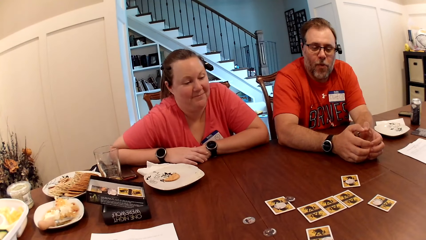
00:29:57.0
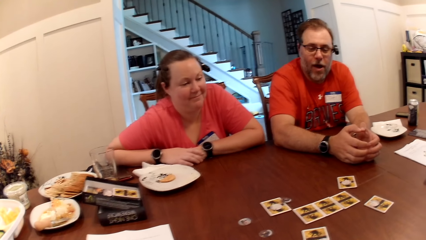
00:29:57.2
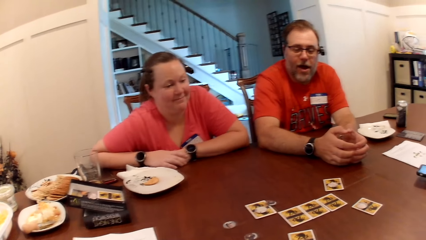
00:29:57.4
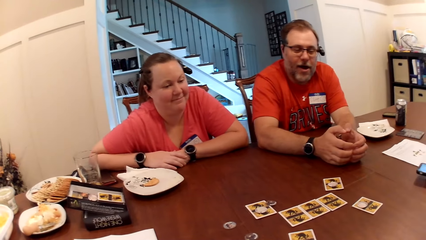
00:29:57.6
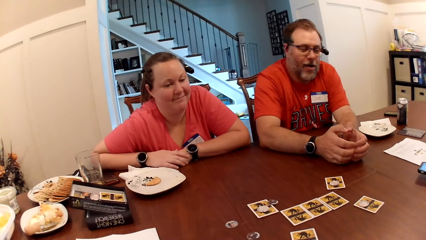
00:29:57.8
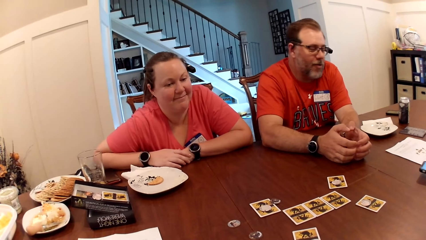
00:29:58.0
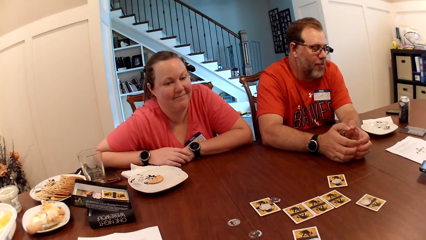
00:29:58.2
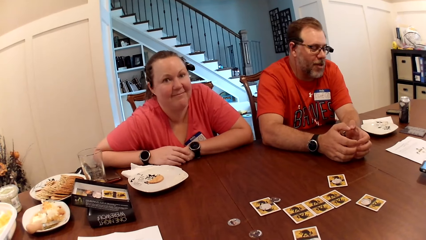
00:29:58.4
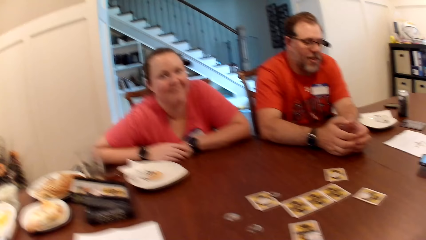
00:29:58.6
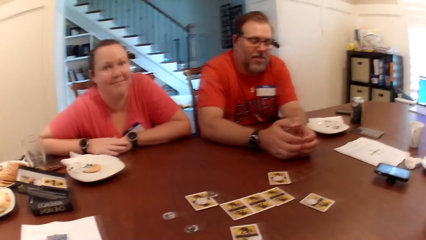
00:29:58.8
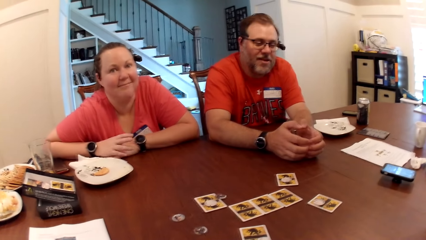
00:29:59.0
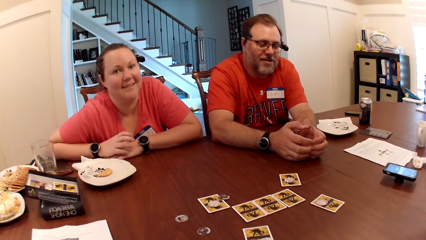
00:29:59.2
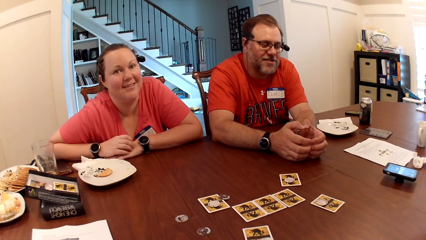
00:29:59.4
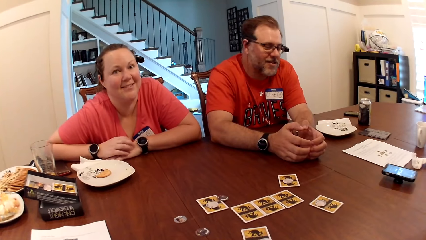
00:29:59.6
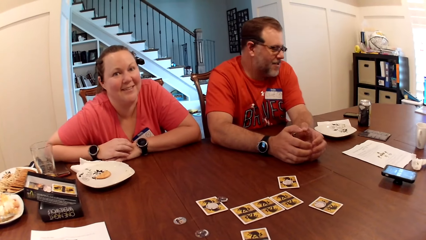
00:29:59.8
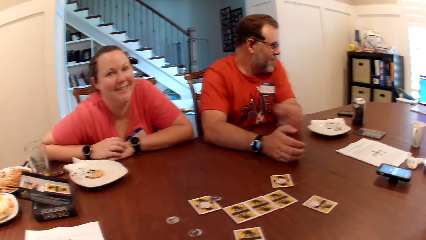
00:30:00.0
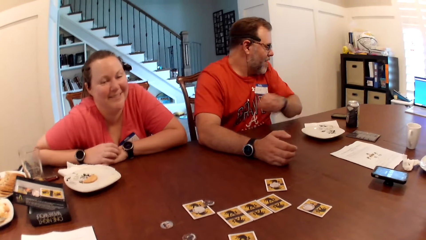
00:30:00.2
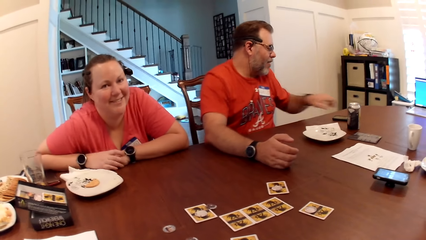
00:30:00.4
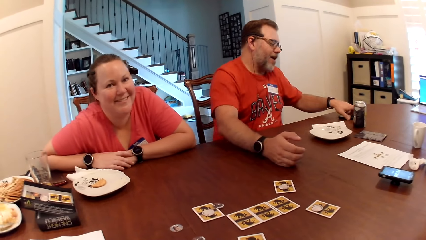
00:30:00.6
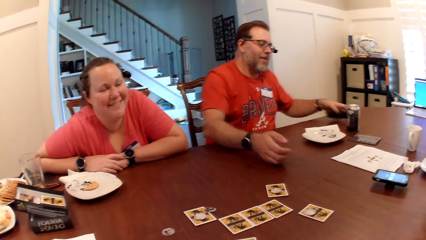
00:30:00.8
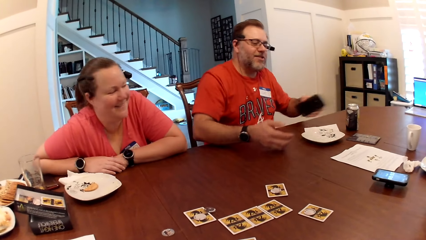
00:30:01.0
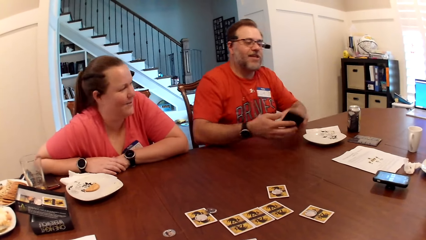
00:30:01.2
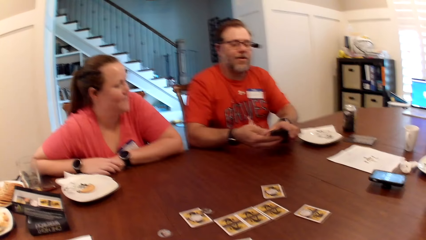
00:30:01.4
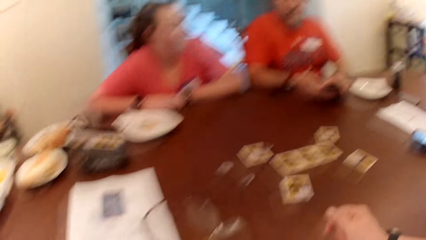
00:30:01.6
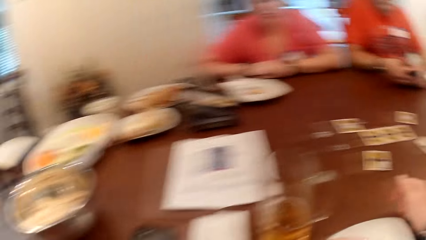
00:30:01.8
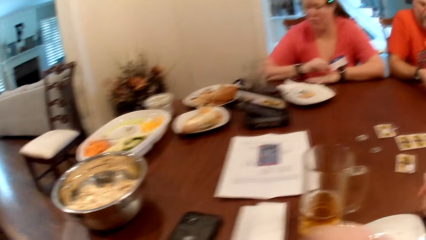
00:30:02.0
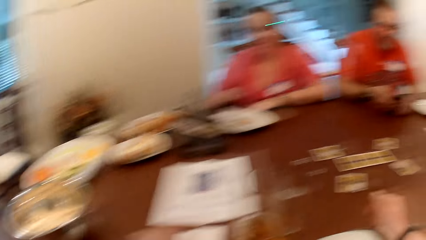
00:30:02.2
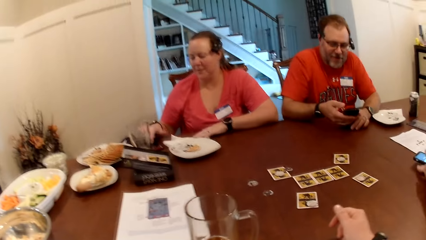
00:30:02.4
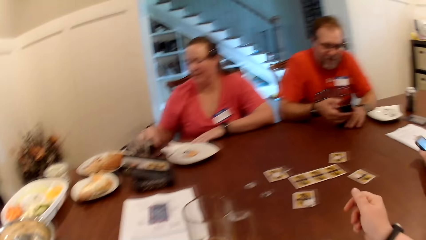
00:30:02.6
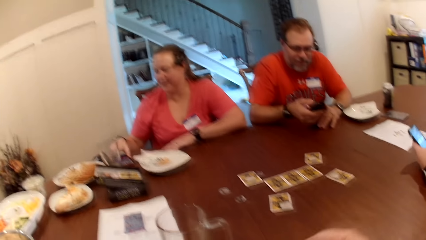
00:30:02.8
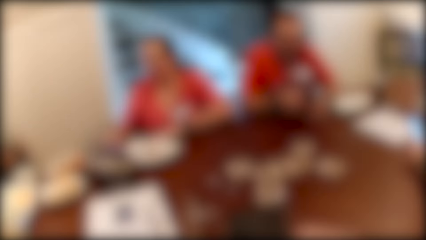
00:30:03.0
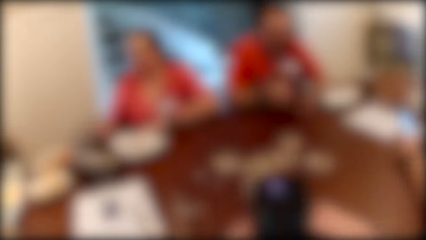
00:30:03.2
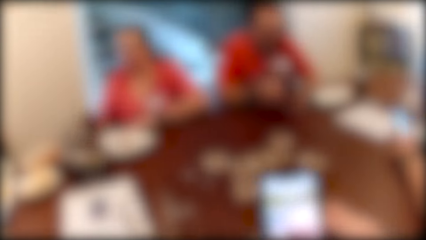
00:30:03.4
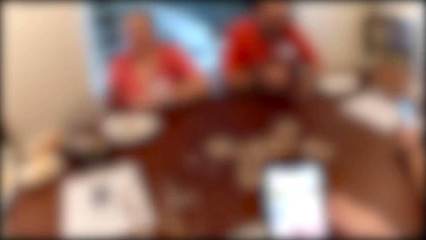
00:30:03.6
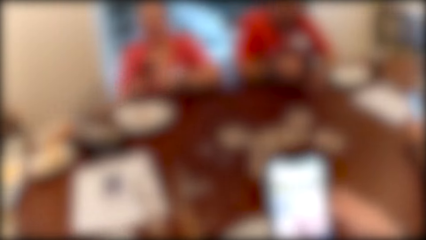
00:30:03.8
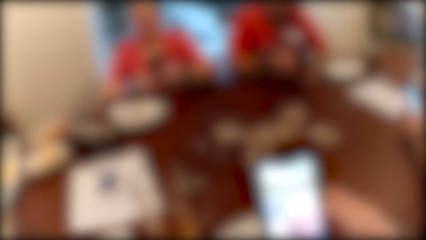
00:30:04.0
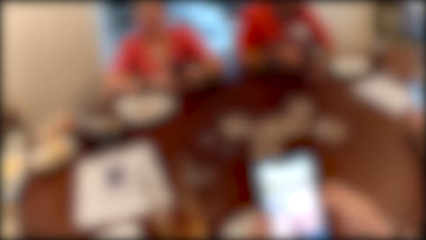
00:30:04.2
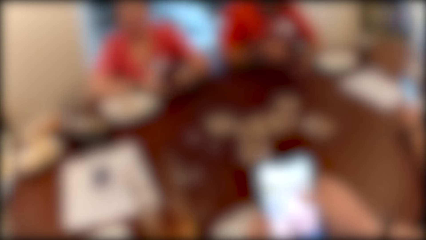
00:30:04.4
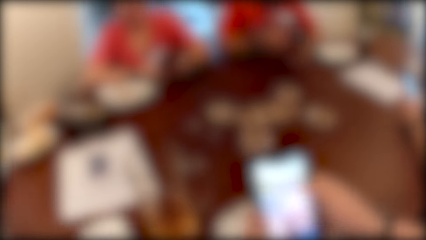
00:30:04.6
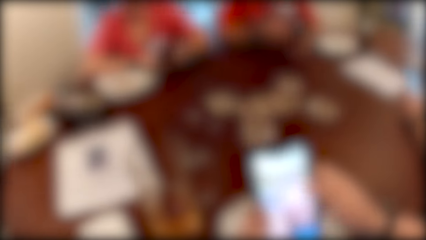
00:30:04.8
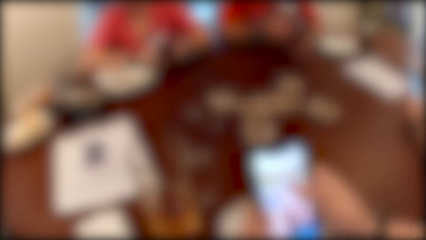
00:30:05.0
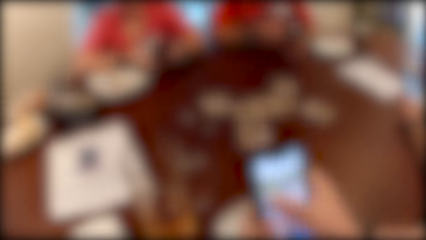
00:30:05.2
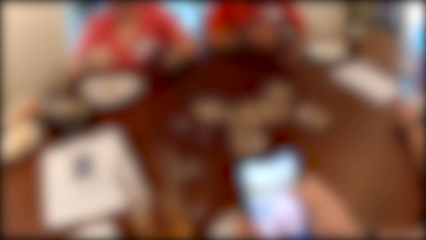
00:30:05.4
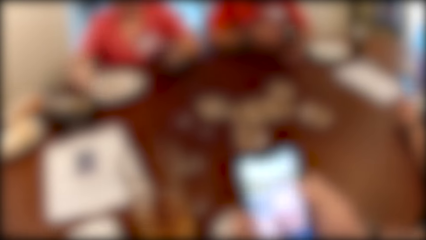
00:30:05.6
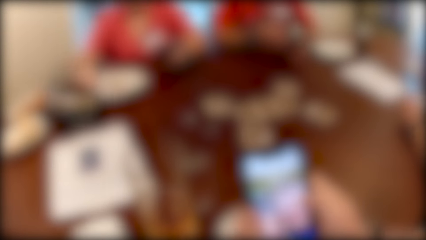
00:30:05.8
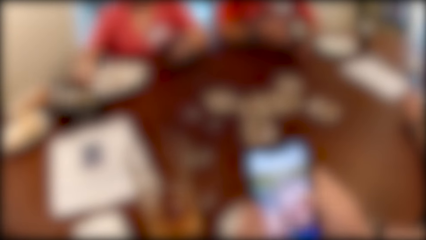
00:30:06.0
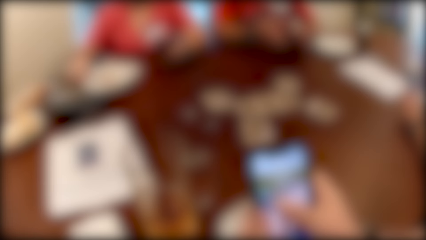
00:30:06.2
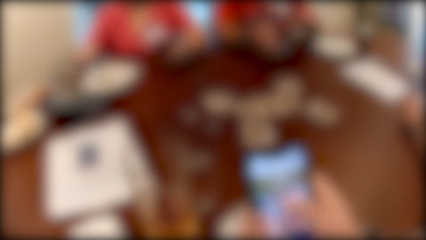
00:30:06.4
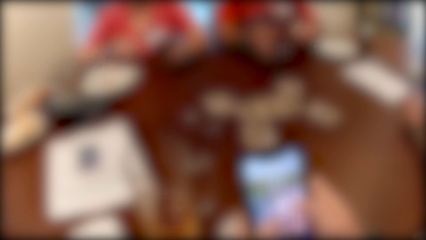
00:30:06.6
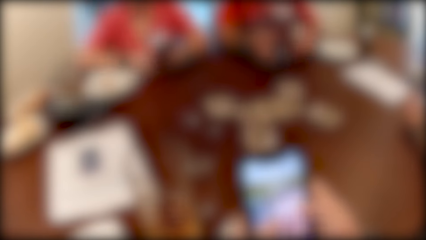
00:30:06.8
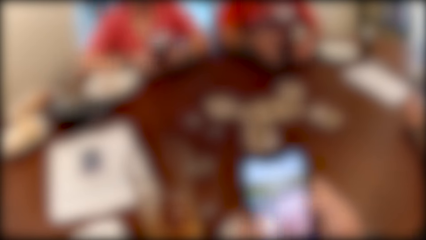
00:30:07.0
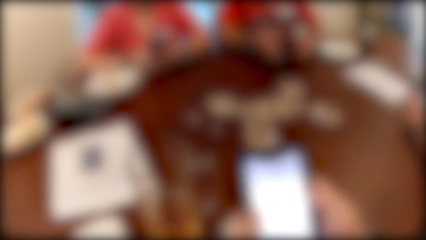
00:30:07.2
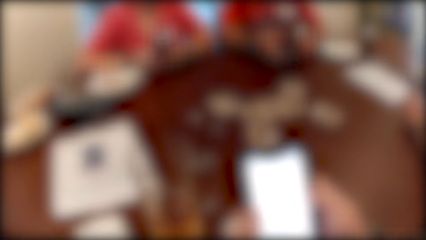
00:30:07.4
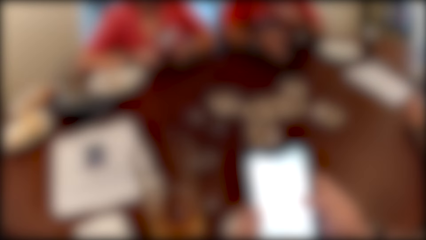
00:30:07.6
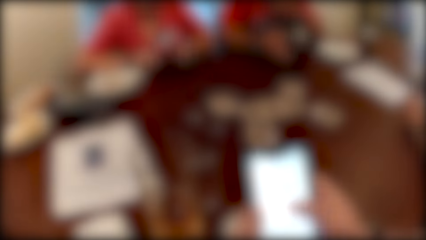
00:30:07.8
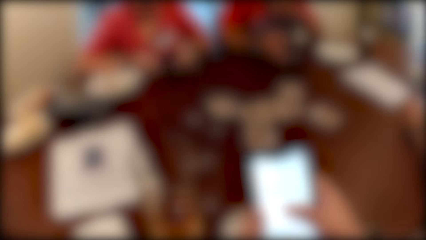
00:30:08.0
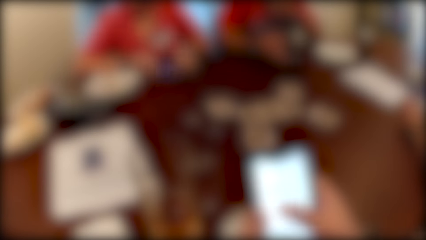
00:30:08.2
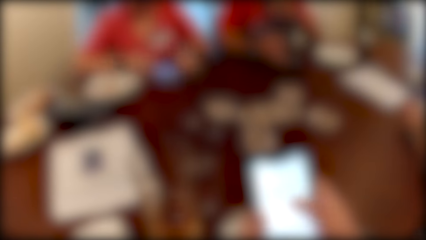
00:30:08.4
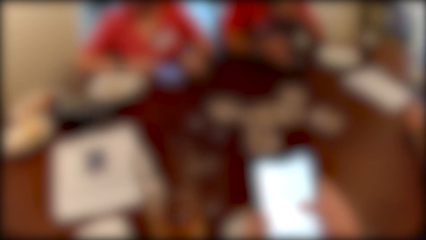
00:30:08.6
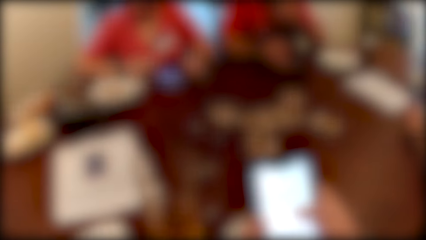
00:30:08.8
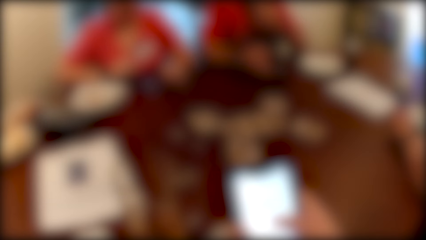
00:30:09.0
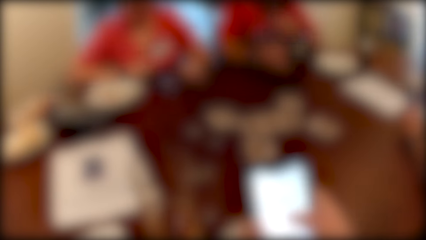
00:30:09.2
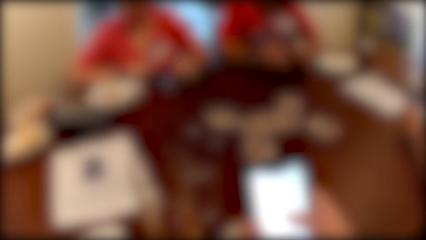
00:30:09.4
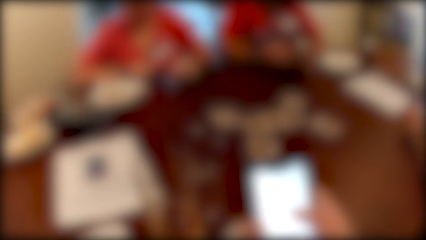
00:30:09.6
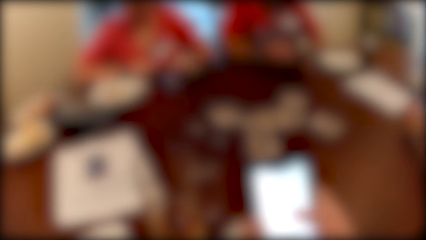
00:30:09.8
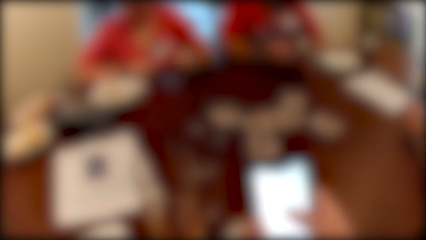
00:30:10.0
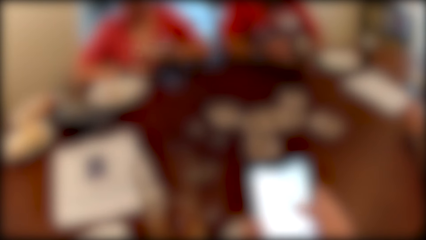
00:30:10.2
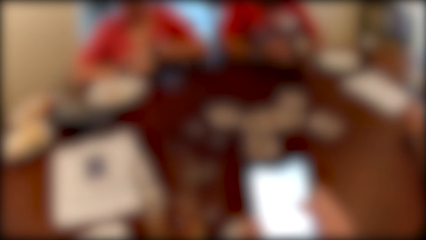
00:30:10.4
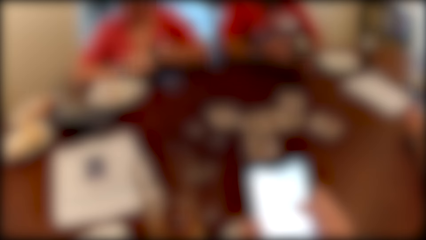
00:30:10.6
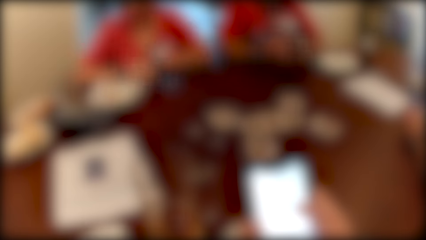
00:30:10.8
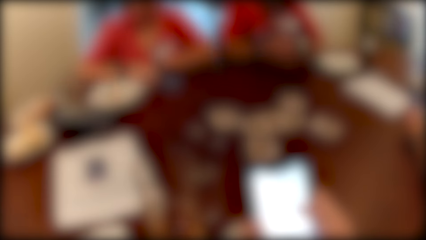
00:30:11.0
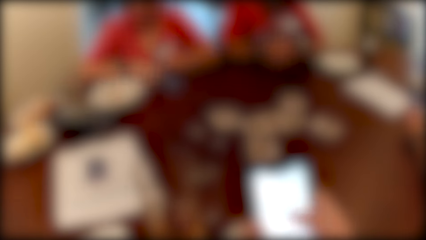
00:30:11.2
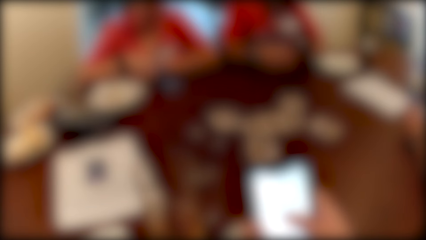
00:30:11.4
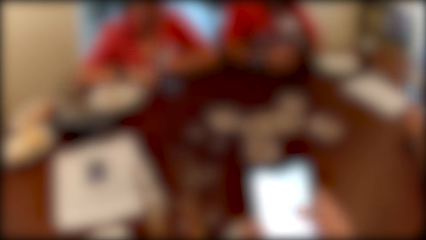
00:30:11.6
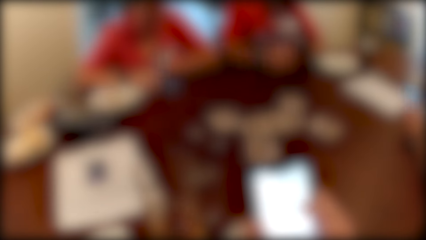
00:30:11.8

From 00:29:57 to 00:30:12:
A woman interacts with someone. A man picks a phone from the table with his right hand. He places the phone in his right hand with his left hand. He operates the phone with his right hand. Another man picks a phone from the table with his left hand. The woman picks a phone from the table with her right hand. The camera wearer holds a phone with both hands. She operates the phone with her right hand. The other man operates the phone in his right hand. The woman places the phone in her left hand. She operates the phone with both hands. She moves the plate on the table with her right hand.
